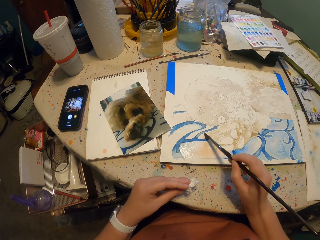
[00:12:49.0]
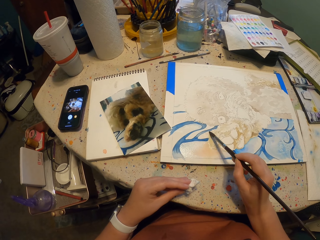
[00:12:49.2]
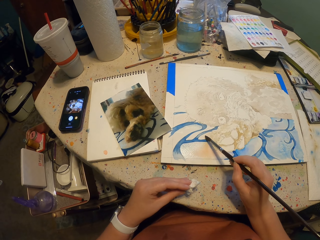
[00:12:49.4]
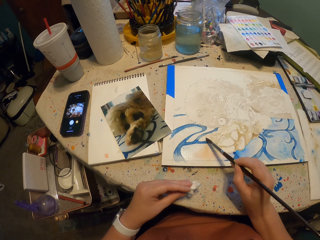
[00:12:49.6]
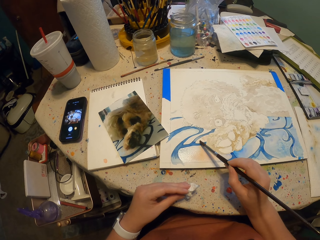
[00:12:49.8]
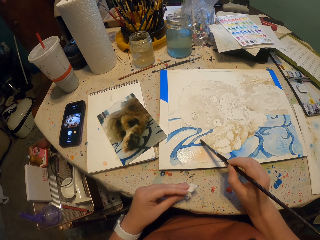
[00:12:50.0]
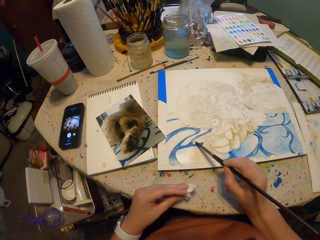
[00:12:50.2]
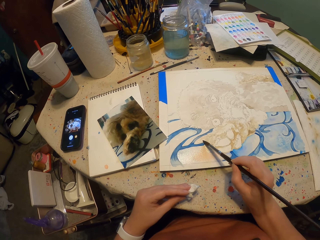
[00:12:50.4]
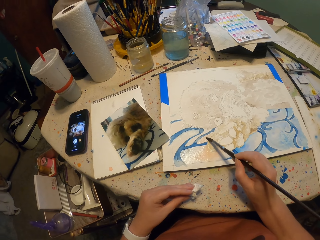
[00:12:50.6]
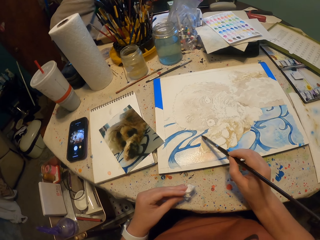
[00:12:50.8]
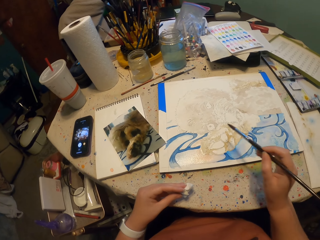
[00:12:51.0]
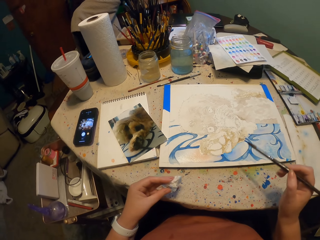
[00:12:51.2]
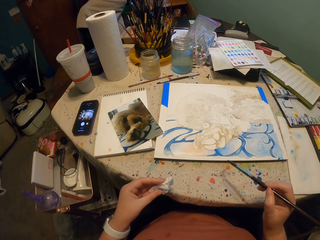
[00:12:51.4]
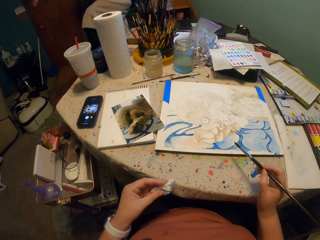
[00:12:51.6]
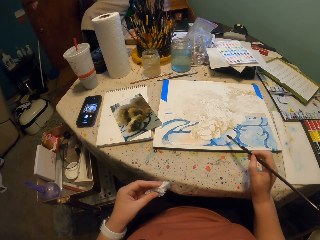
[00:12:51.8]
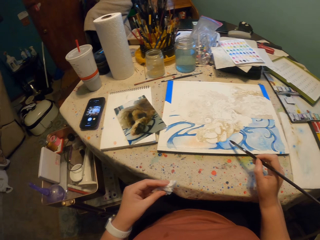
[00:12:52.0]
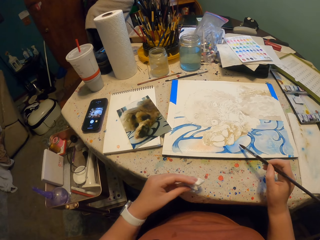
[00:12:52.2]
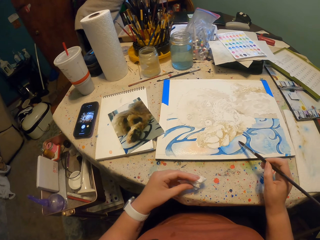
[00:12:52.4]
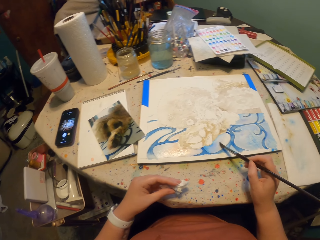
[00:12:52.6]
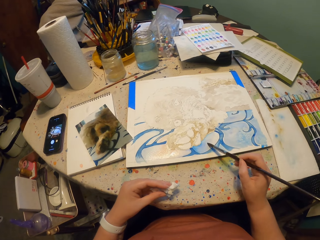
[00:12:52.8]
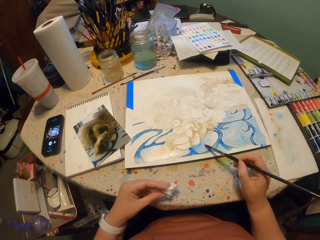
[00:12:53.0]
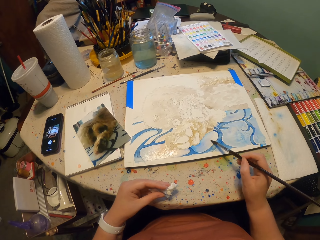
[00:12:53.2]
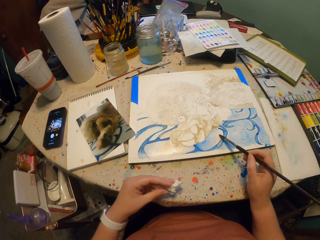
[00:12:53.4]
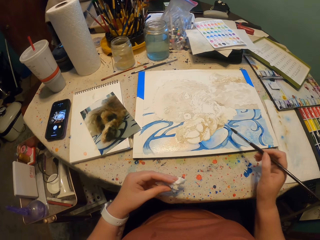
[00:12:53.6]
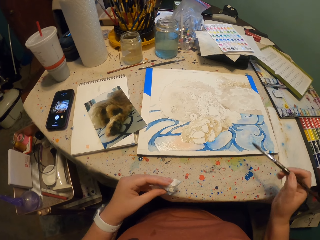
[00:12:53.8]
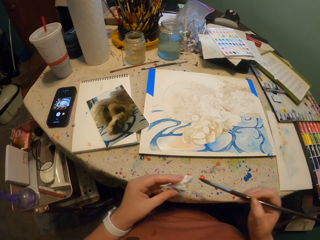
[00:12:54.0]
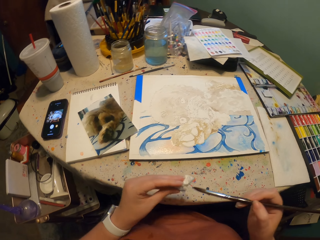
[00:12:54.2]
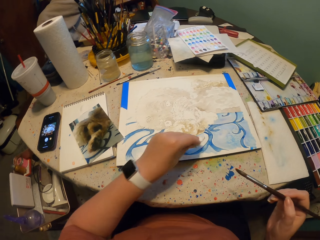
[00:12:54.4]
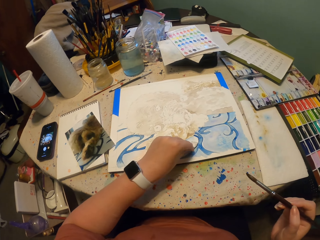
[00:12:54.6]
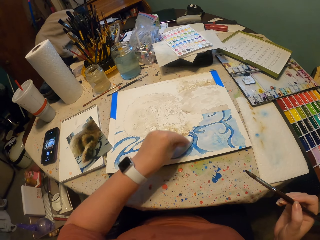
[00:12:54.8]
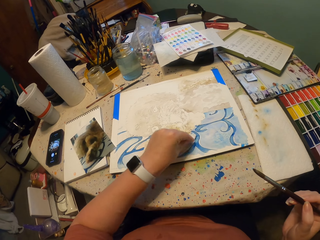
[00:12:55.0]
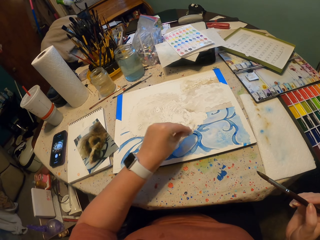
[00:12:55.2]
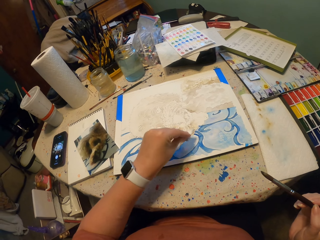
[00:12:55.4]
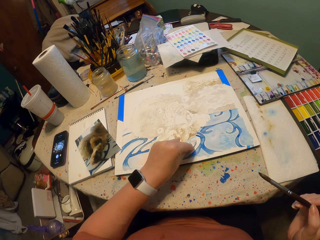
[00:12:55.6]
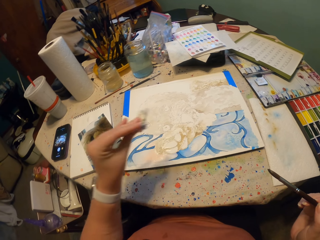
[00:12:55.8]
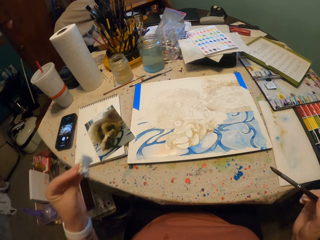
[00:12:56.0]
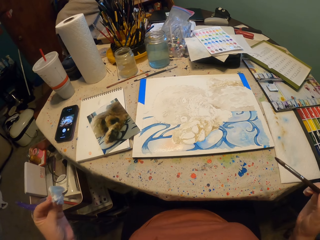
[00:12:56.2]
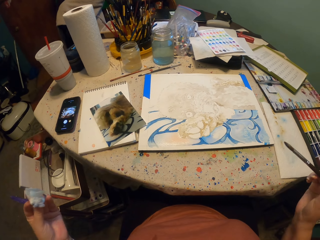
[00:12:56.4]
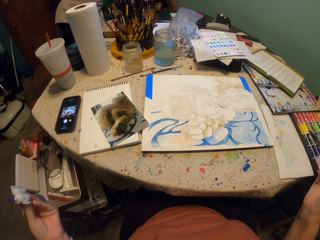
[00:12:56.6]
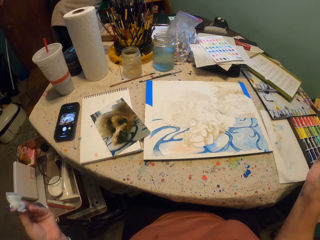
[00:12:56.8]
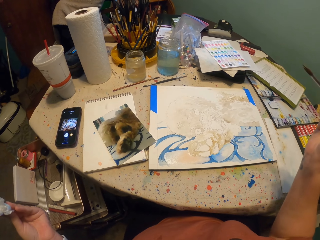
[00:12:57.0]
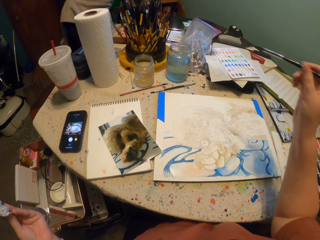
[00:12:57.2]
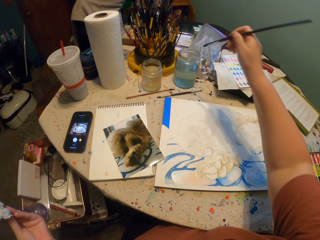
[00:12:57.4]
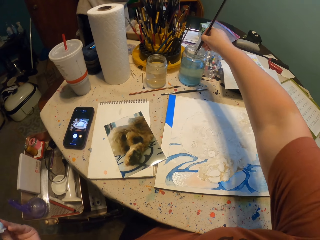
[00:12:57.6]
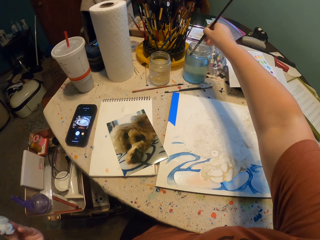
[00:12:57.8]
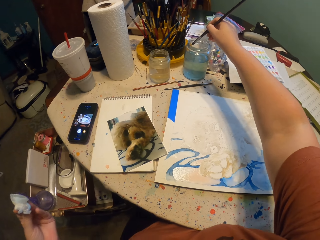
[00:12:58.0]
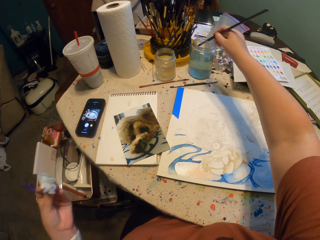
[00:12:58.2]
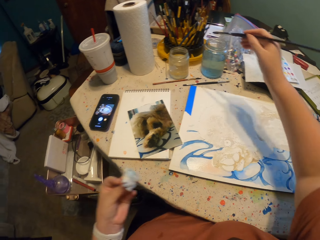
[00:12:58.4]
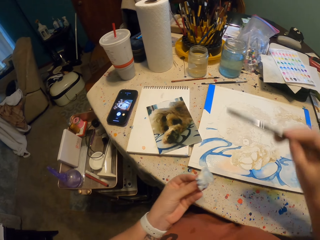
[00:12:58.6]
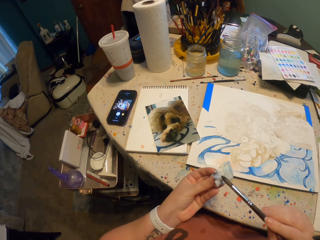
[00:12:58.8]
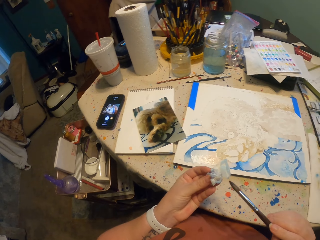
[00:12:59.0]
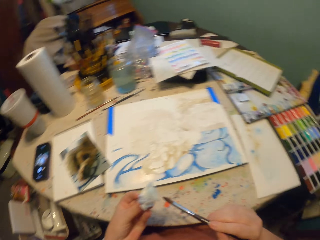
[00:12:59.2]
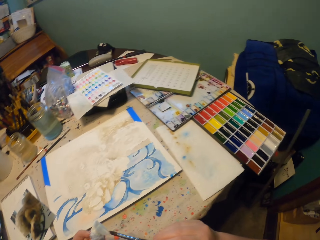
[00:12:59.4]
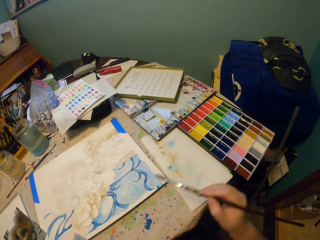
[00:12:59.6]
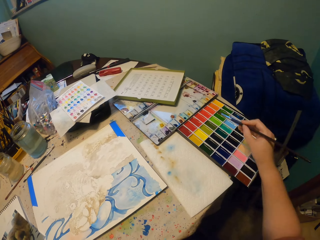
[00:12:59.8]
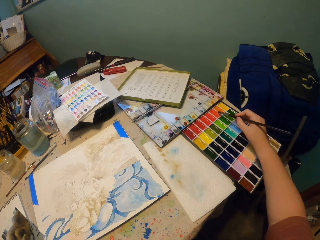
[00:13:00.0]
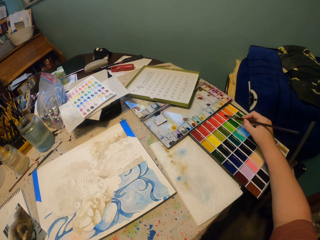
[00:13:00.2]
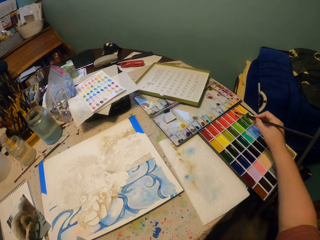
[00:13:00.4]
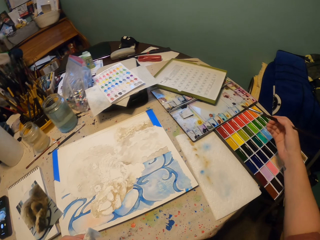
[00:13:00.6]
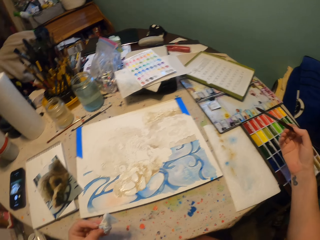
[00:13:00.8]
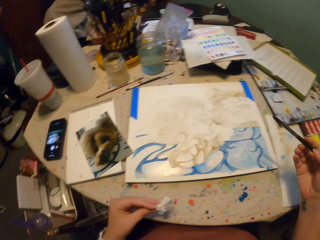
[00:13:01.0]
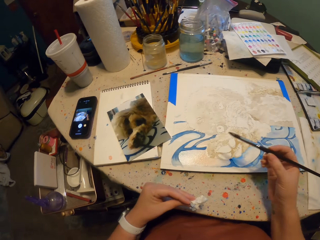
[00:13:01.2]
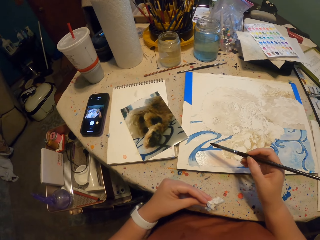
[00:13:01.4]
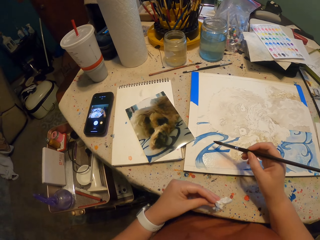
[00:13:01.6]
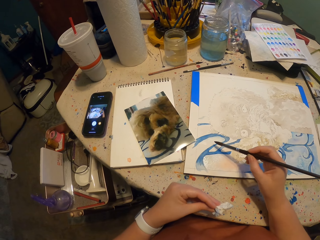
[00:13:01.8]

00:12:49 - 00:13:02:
The camera wearer releases the paint brush from the paper. They move the paint brush. They paint on the paper. They release the paint brush from the paper. They rub the paint brush on the piece of paper. They move their hand. They wipe the painting. They tap the piece of paper on the painted paper. They lift their hand. They move the piece of paper from the painted paper. They move their hand. They dip the paint brush in water. They move their hand. They rub the paint brush on the piece of paper. They dip the paint brush in paint. They release the paint brush from the paint.

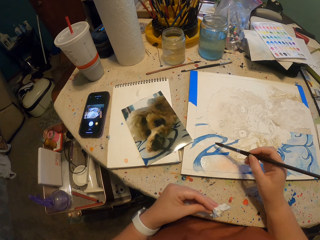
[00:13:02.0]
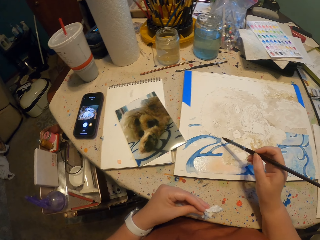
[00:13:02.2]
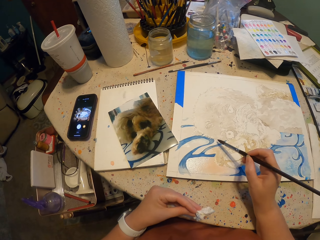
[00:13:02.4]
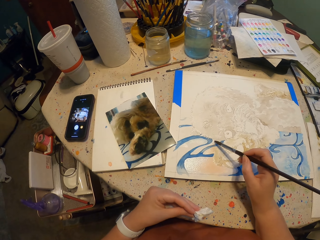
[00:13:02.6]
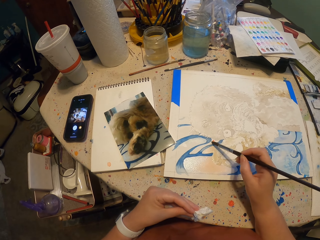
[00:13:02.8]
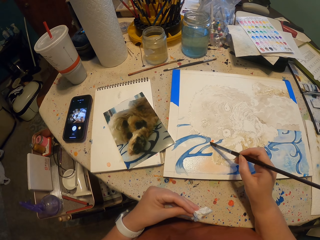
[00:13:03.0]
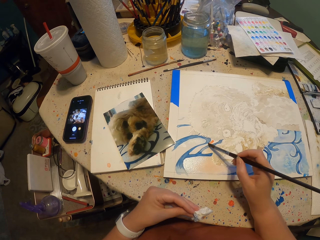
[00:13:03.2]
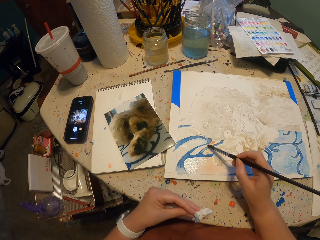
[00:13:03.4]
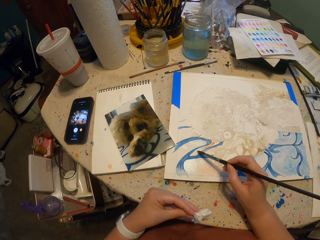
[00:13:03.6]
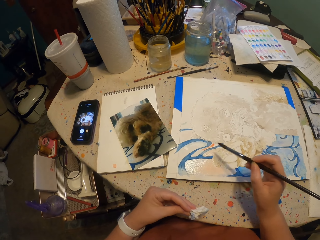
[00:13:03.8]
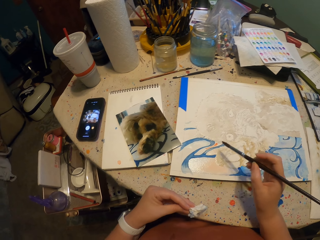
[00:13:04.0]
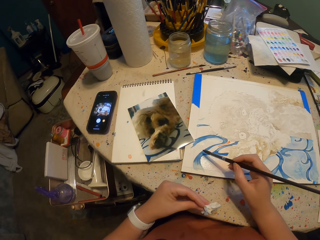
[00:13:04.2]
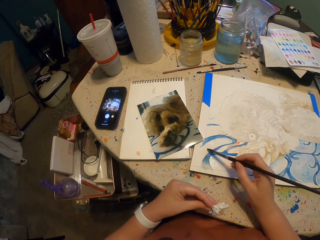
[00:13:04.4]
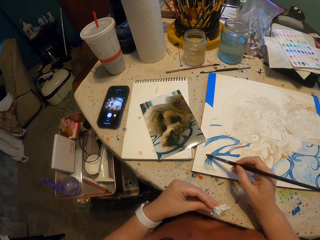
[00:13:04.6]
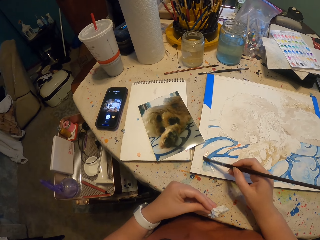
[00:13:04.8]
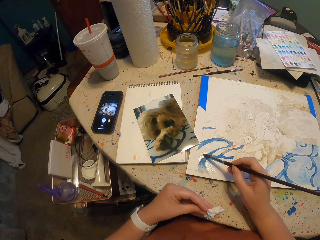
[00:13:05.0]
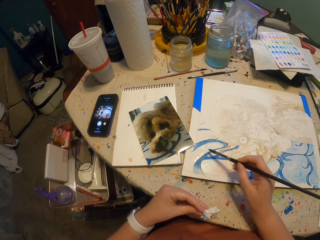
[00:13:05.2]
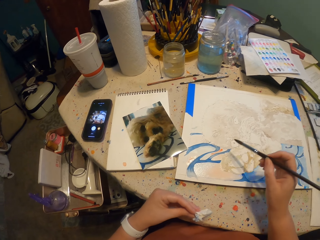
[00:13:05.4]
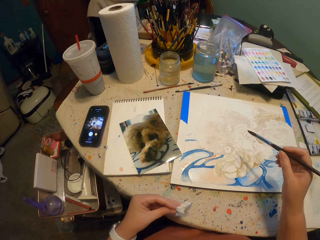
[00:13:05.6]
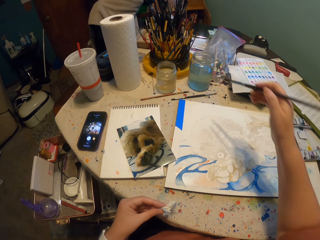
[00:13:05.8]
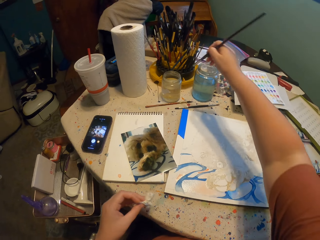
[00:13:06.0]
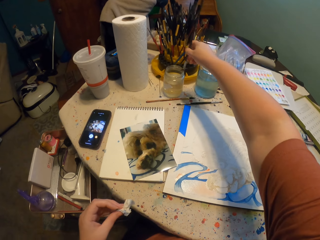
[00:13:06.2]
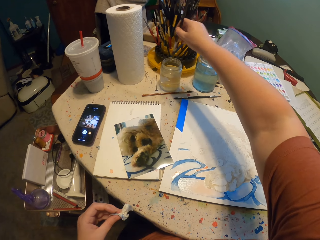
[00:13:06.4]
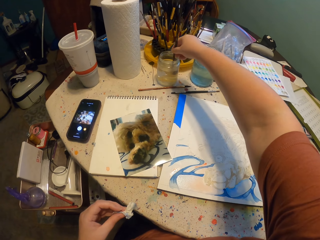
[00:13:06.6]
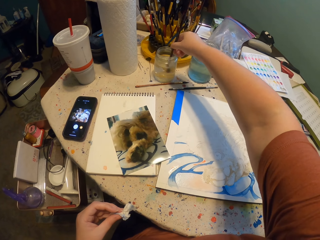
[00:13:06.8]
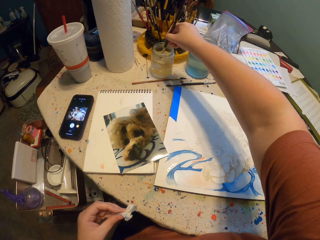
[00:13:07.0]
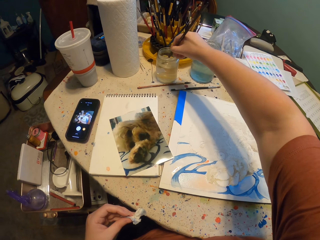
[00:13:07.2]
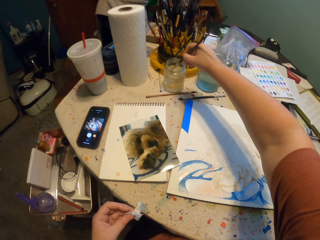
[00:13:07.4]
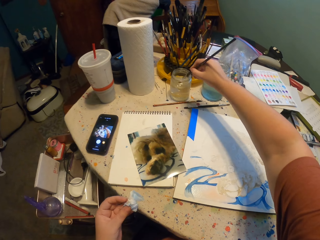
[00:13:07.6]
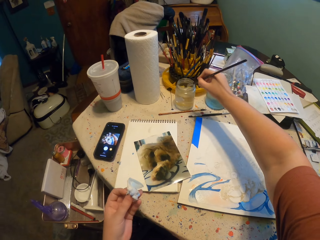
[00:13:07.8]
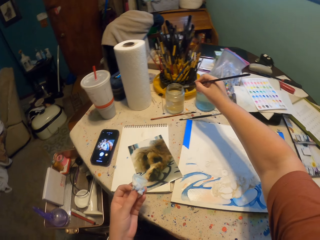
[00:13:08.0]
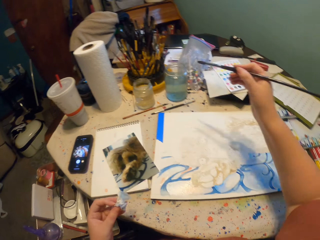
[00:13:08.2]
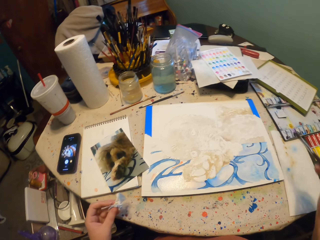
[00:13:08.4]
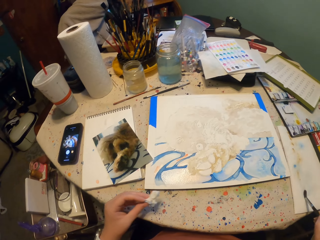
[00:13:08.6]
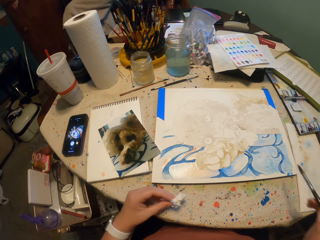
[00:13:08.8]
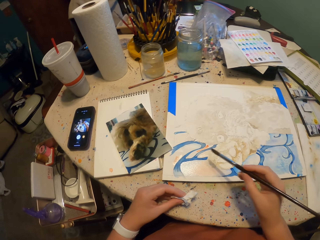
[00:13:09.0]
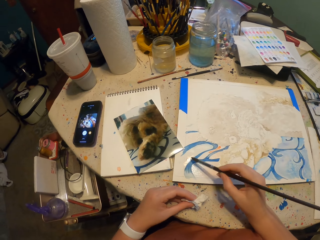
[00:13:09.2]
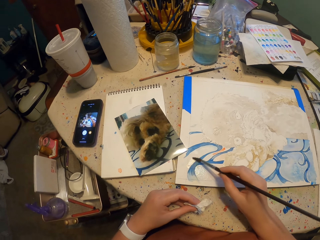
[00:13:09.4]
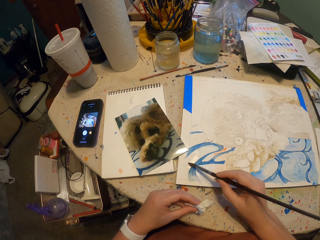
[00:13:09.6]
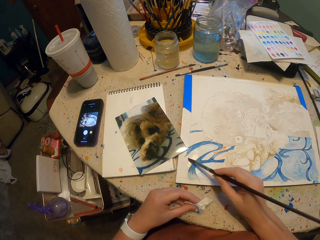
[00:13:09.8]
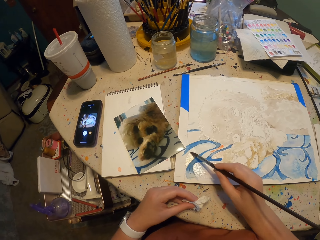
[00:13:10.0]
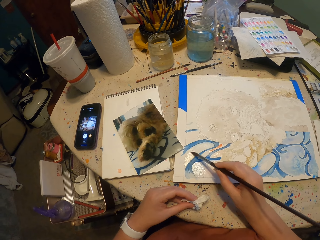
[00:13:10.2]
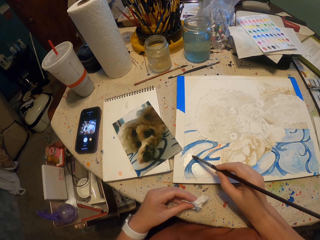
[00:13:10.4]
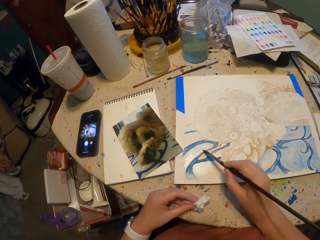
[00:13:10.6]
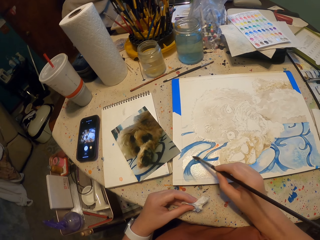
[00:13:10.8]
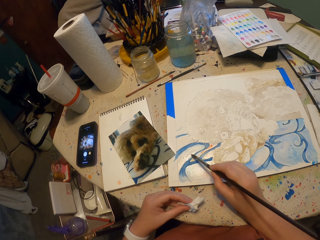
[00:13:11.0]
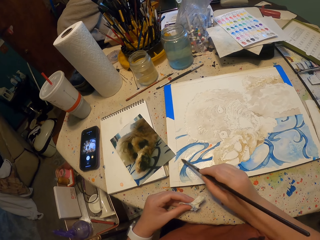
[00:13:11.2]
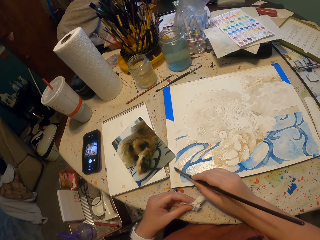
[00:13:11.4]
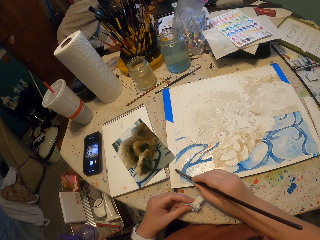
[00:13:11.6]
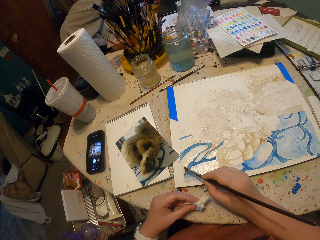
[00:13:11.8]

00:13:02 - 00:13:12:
The camera wearer paints on the paper. They dip the paint brush in water. They remove the excess water from the brush. They release the paint brush from the water. They rub the paint brush on the piece of paper. They release the paint brush from the piece of paper. They paint on the paper.
